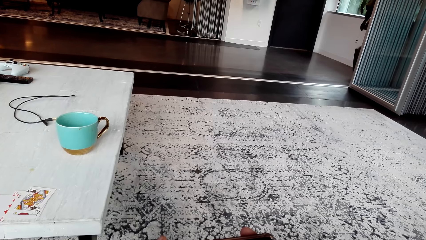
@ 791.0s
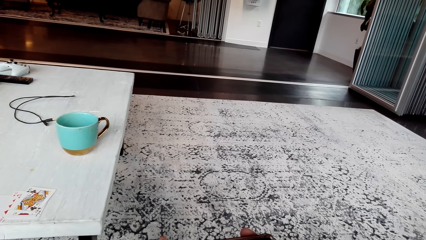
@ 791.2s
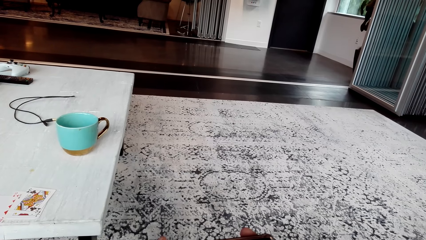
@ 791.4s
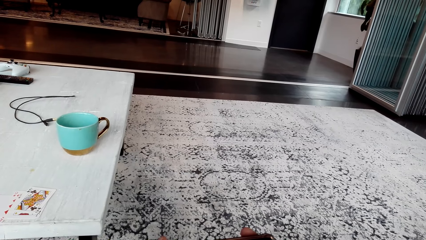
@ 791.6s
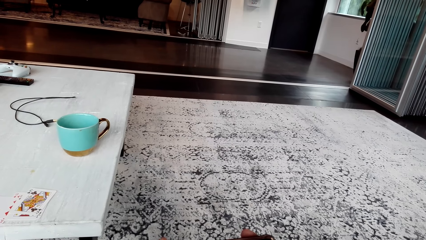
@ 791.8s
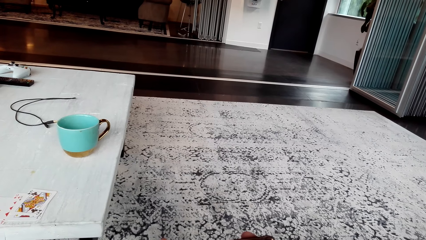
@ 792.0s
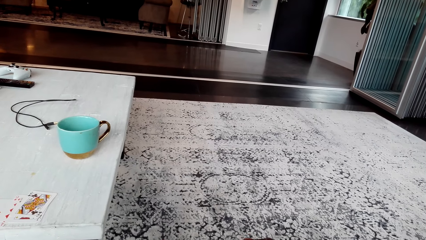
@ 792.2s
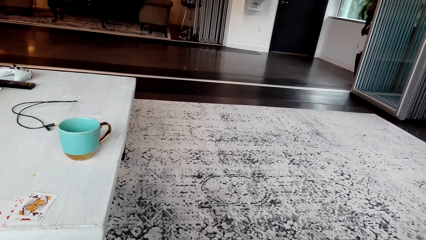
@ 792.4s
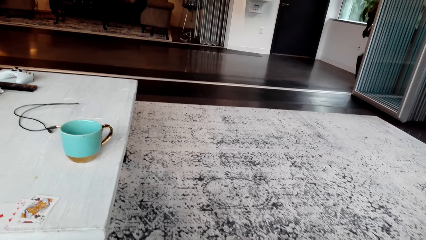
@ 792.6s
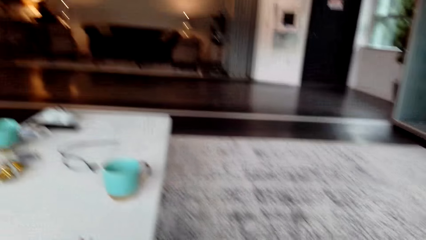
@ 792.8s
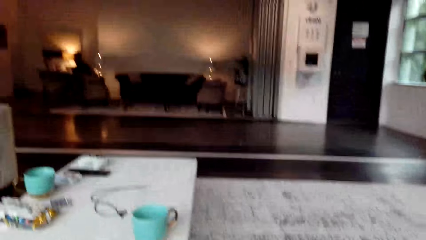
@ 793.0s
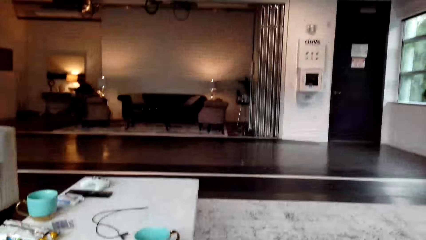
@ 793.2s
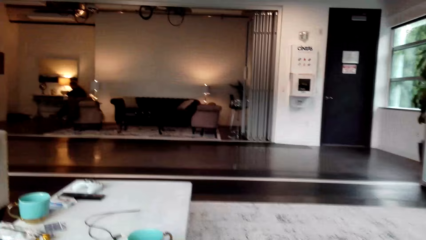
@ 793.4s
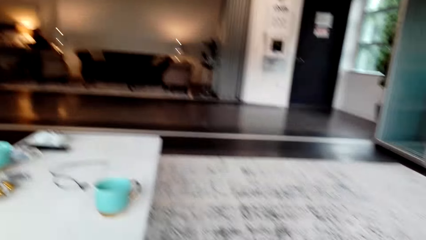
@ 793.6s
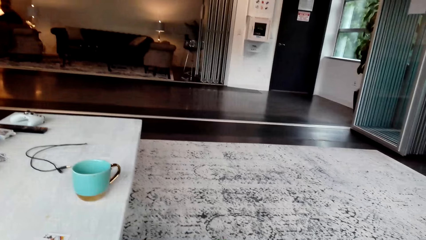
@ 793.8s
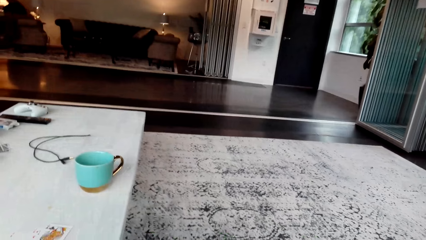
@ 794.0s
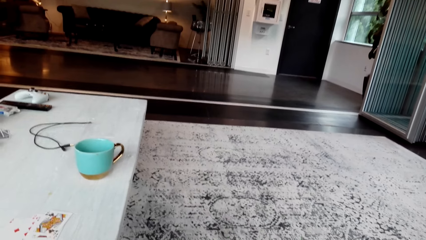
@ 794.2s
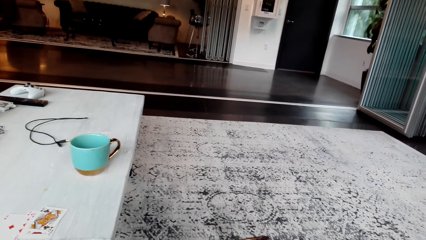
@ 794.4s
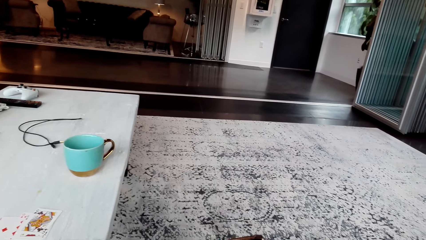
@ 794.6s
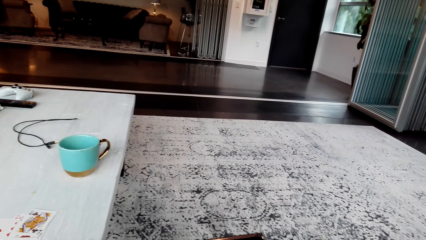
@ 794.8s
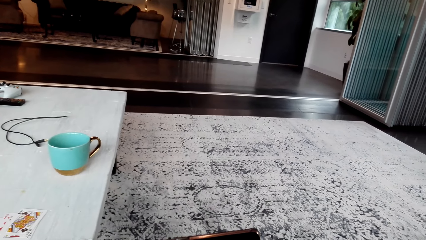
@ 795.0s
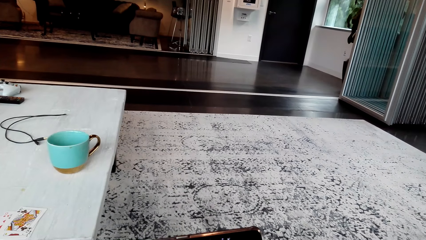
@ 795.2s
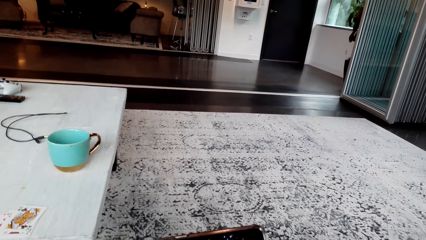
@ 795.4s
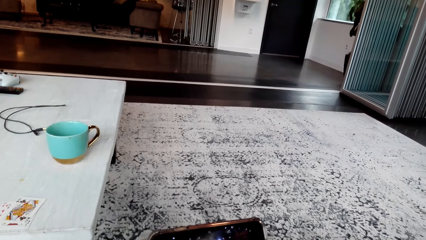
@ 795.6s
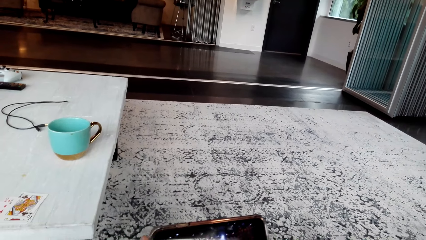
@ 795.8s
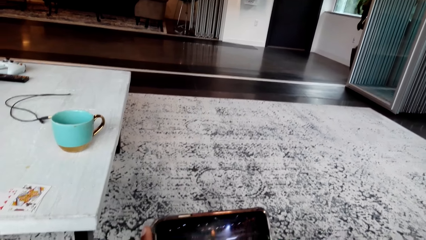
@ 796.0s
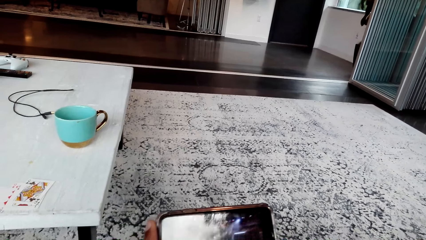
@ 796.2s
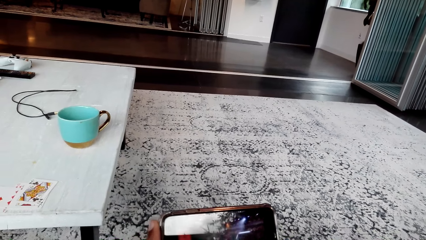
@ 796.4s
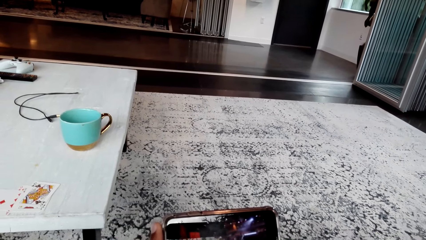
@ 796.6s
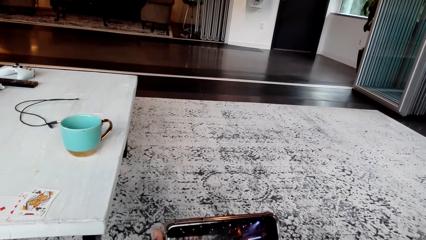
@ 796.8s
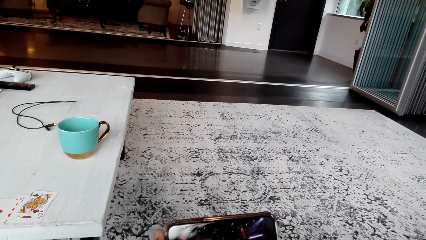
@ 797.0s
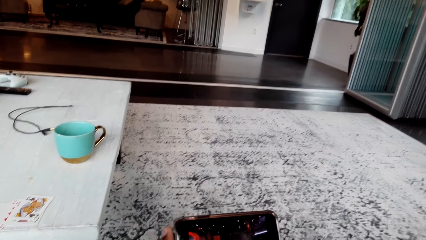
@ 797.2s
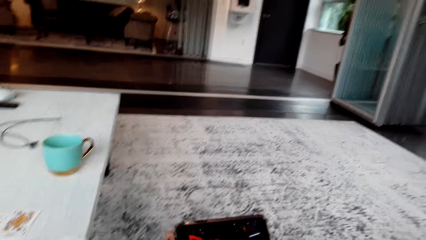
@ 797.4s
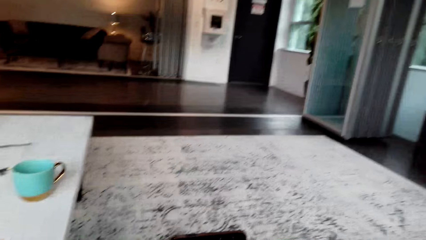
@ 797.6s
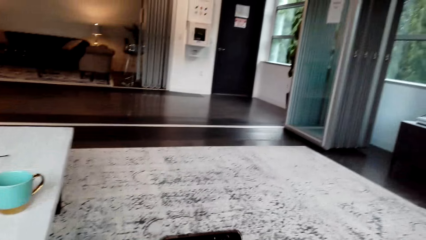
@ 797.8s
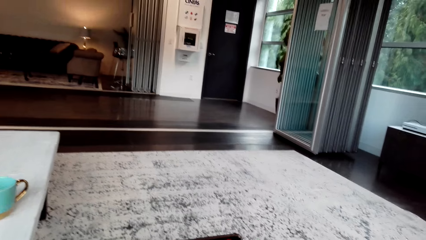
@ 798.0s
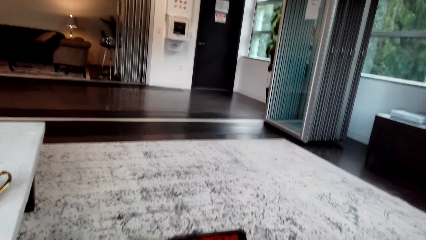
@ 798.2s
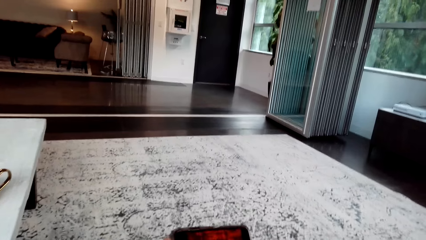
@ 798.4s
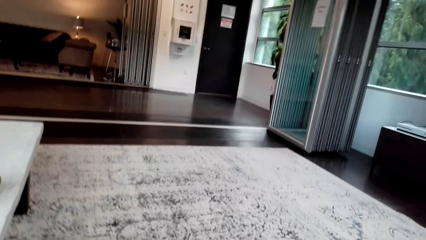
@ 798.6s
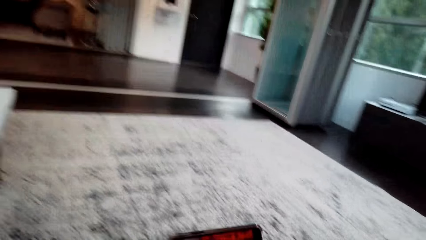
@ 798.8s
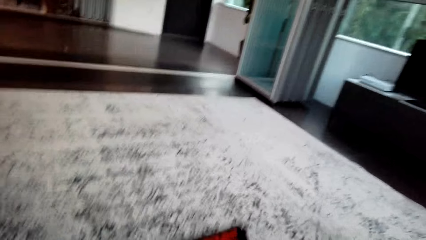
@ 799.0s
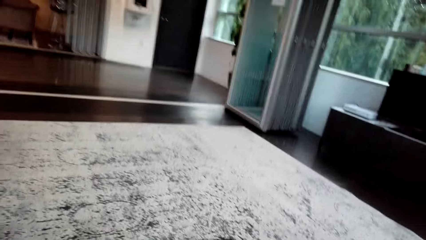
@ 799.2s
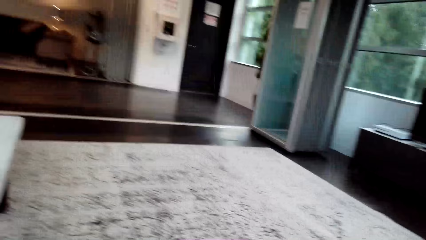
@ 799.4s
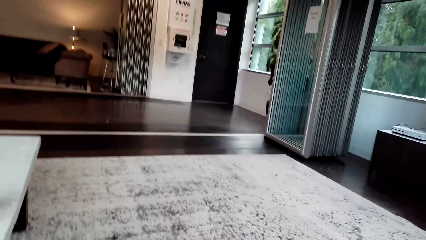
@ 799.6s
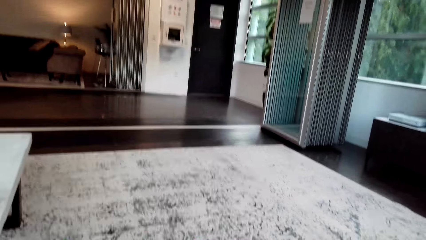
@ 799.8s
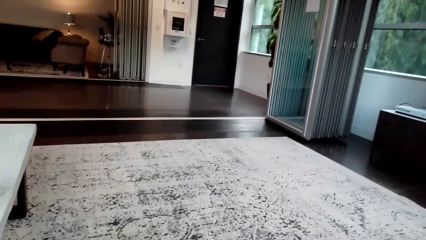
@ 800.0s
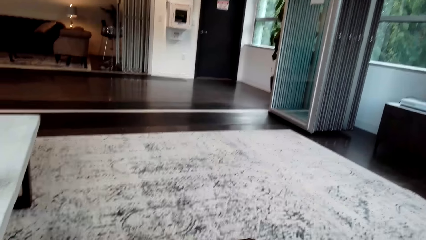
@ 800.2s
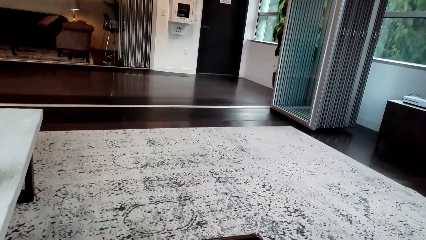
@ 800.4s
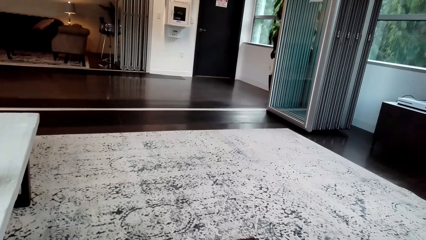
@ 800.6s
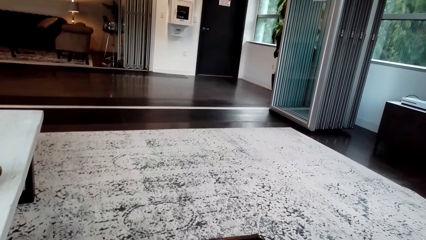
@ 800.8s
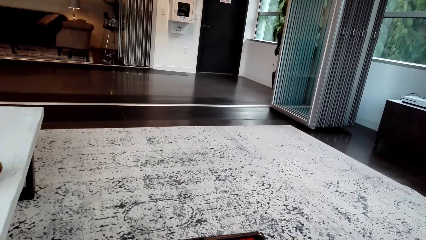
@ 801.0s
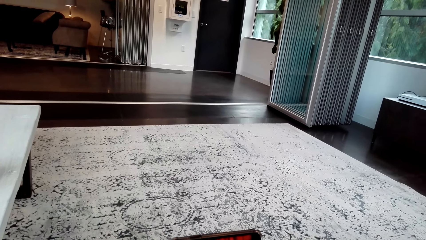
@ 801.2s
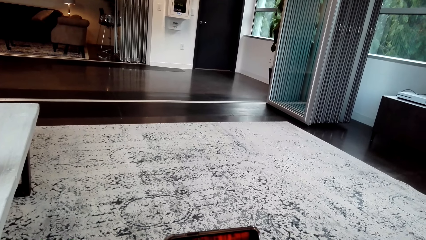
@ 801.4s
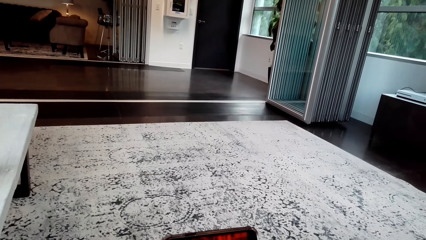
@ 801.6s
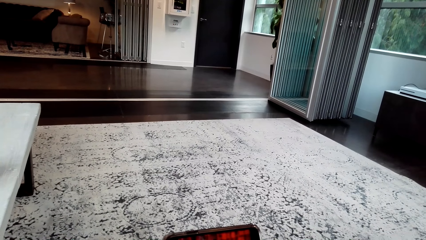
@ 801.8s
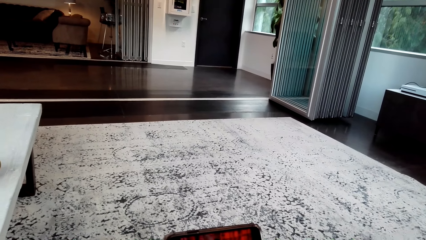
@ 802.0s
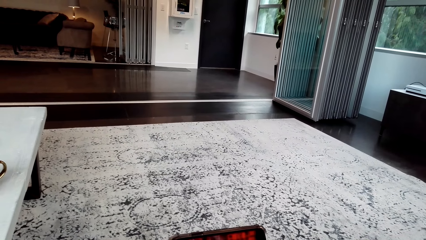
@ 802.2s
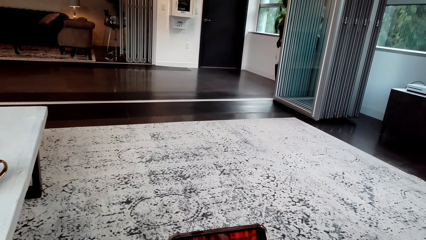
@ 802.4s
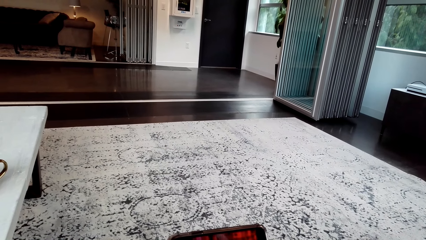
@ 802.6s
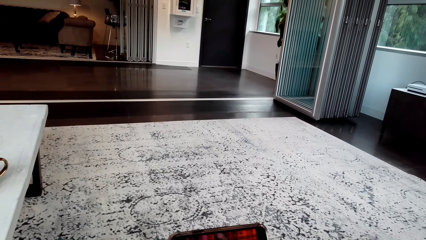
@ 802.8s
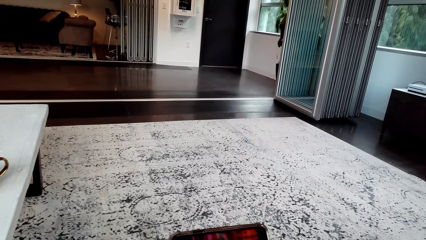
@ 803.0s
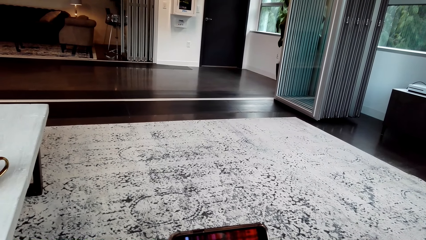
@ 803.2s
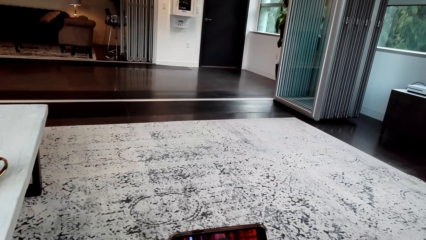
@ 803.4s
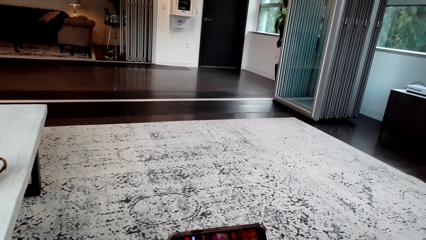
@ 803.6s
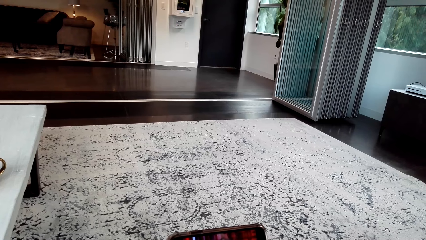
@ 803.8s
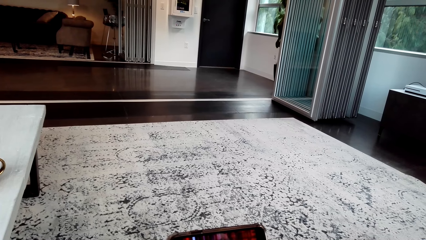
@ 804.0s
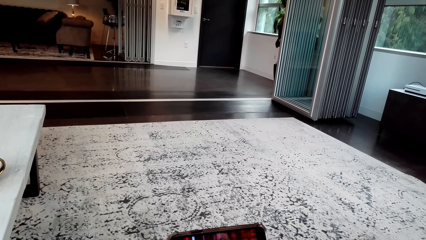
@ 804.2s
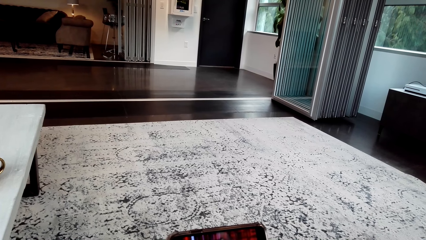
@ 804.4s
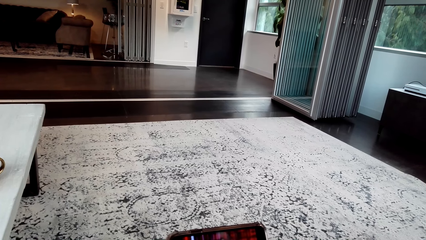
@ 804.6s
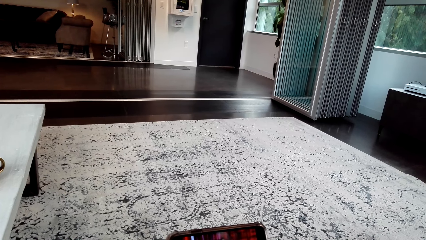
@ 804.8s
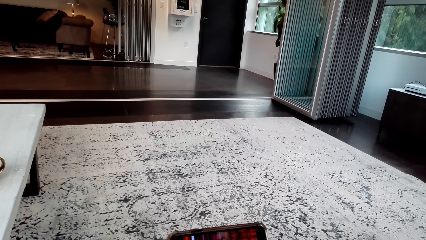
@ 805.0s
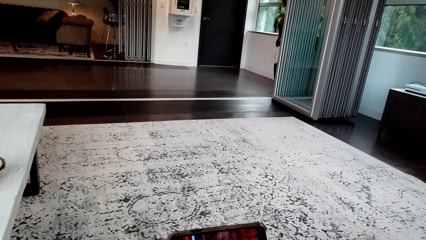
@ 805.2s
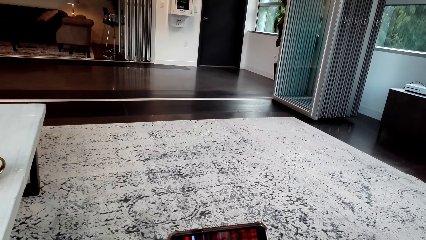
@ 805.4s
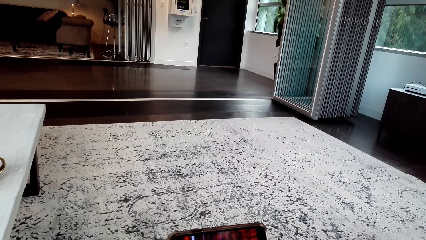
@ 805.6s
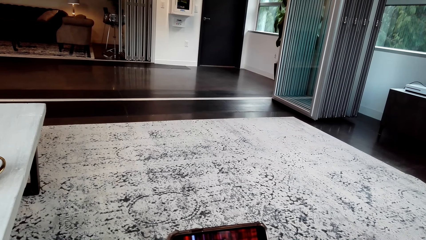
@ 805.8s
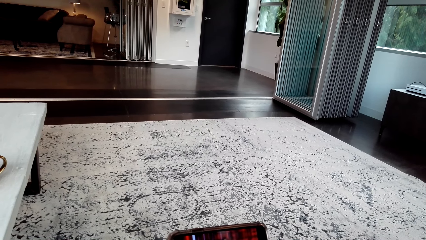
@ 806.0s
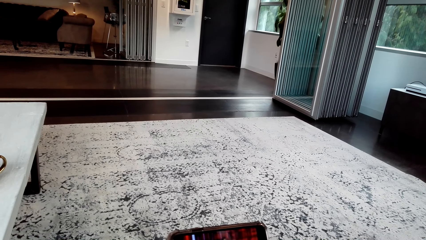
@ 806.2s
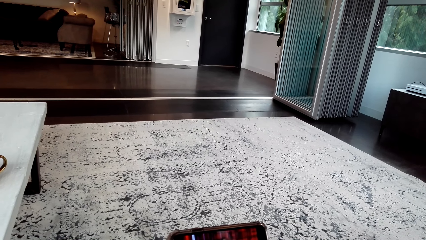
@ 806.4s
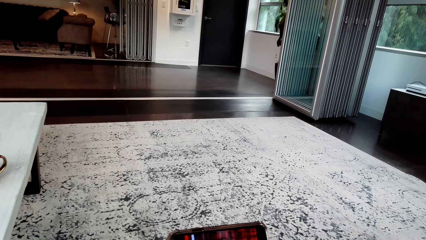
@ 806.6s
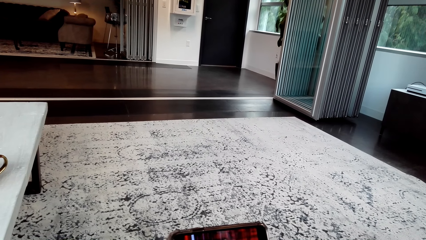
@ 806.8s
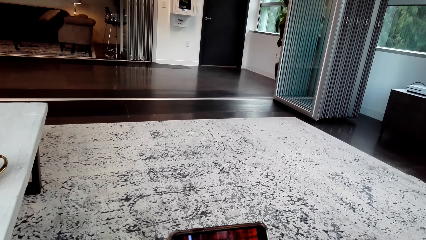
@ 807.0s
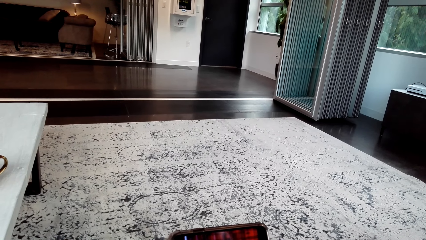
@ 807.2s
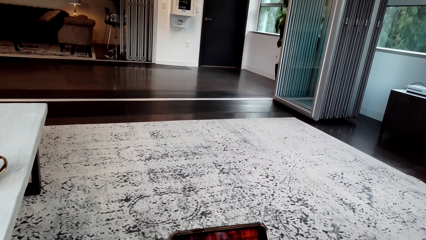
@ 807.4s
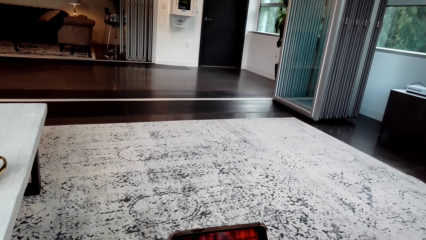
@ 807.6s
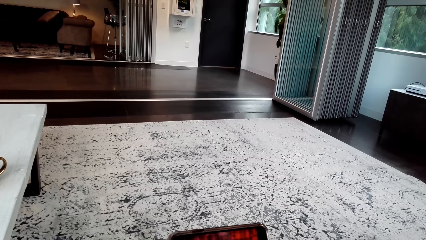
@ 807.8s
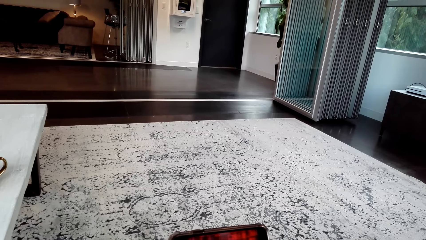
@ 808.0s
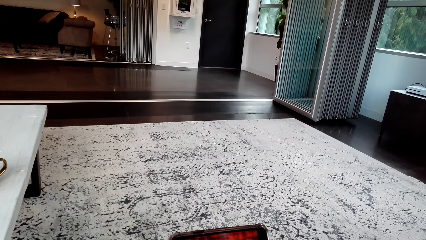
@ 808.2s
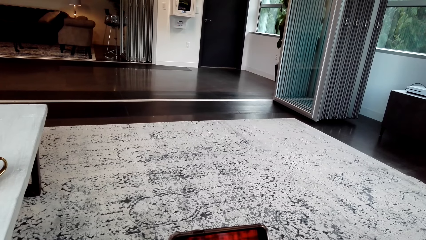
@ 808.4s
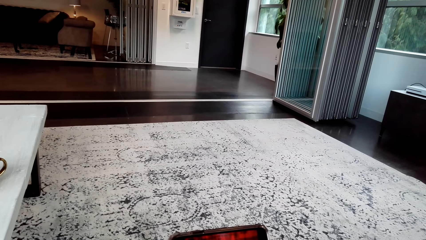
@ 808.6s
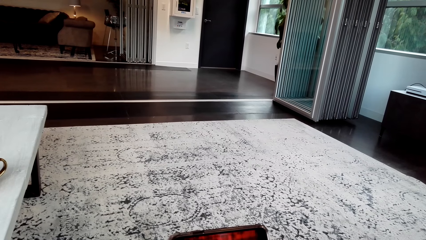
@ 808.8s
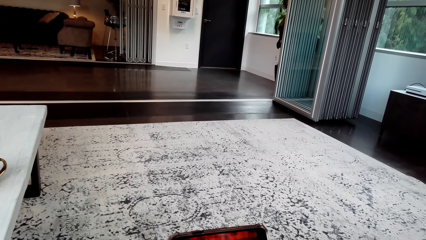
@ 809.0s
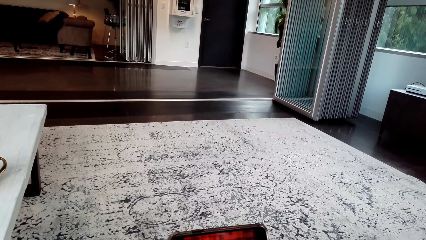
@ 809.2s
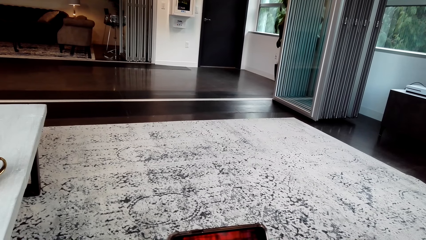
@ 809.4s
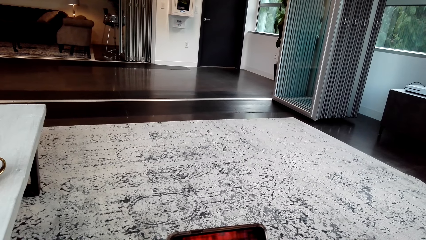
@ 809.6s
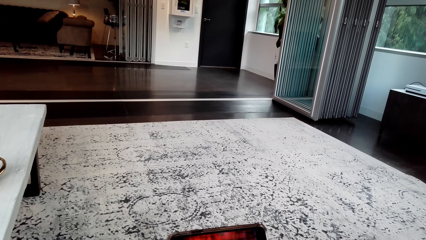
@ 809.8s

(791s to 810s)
The camera wearer looks around. They operate a phone. They watch on a phone.
